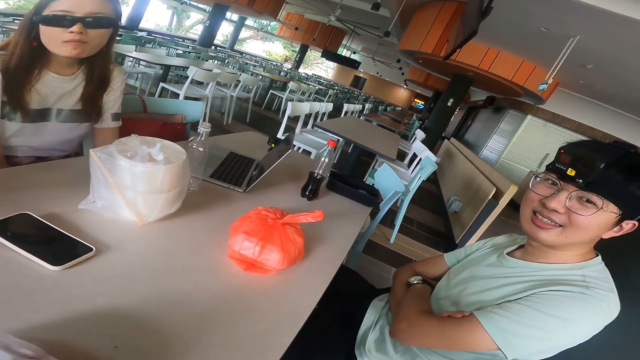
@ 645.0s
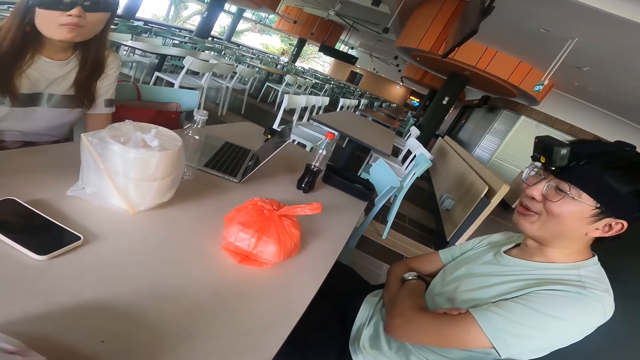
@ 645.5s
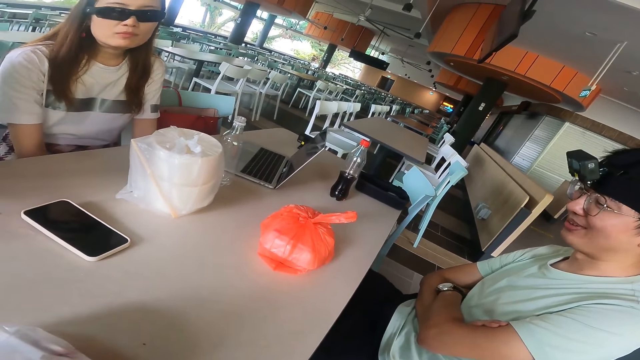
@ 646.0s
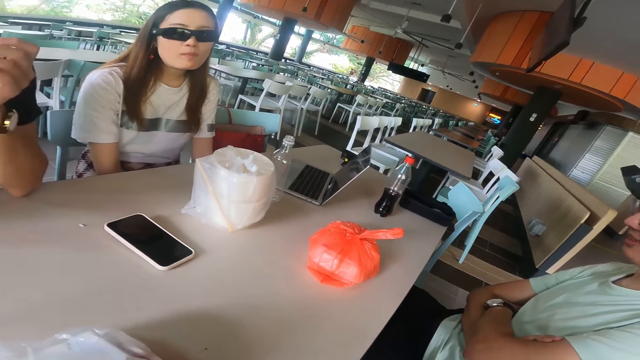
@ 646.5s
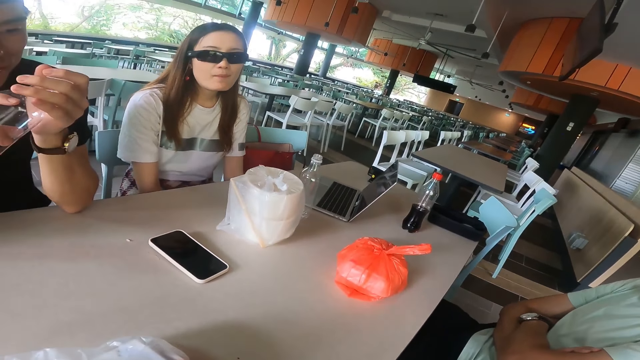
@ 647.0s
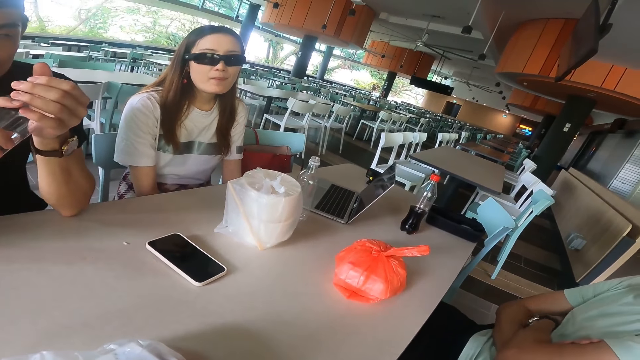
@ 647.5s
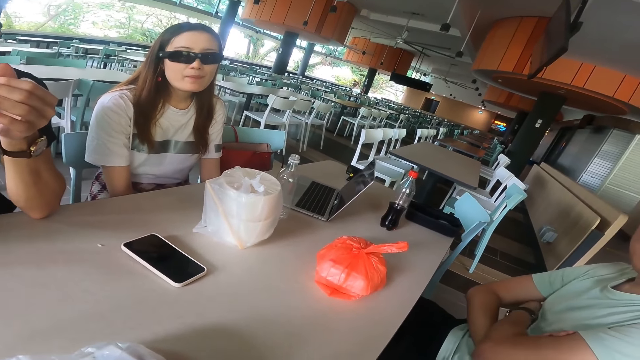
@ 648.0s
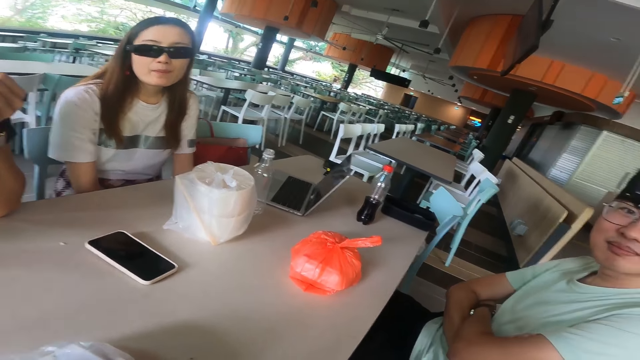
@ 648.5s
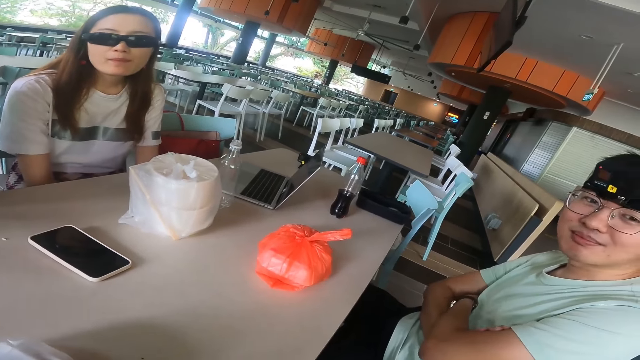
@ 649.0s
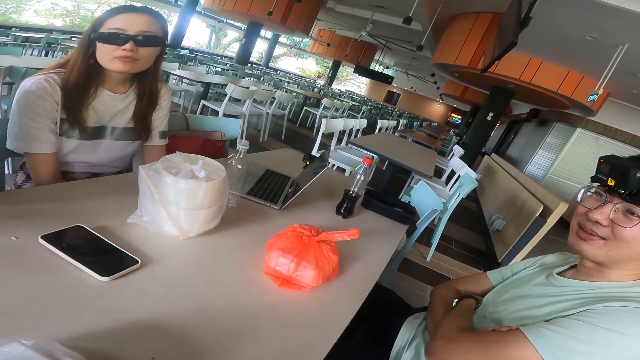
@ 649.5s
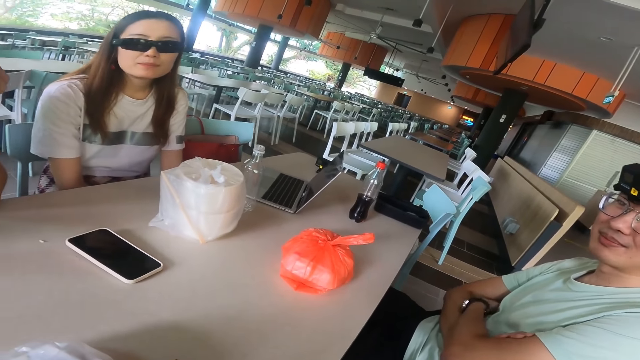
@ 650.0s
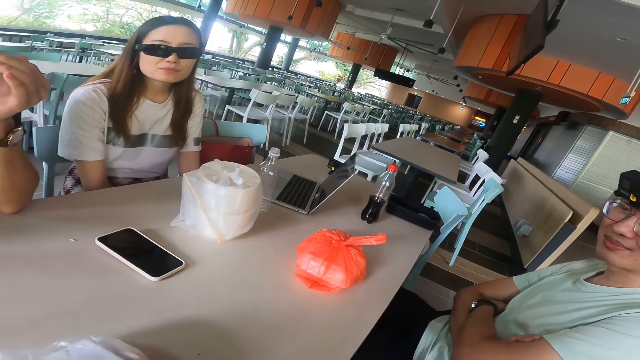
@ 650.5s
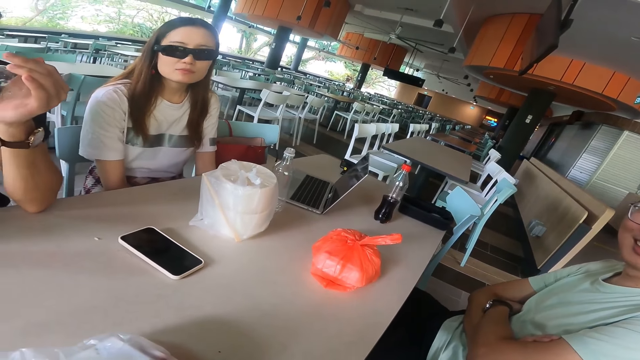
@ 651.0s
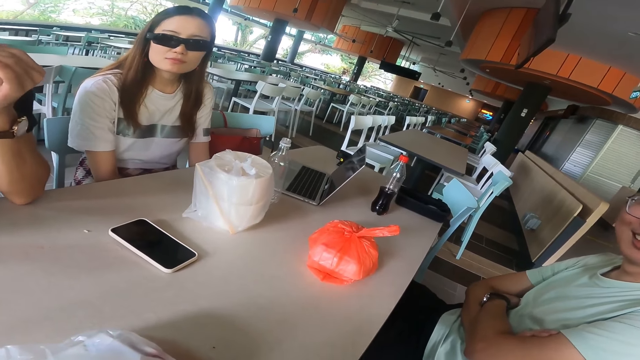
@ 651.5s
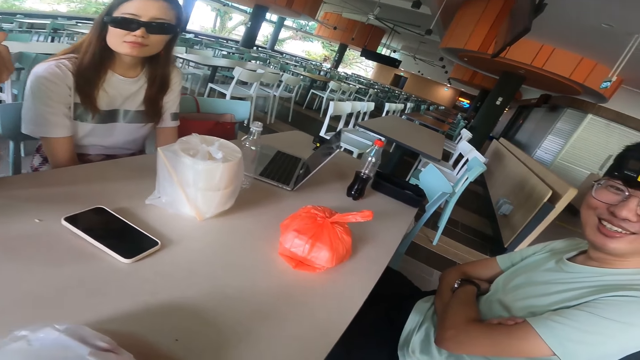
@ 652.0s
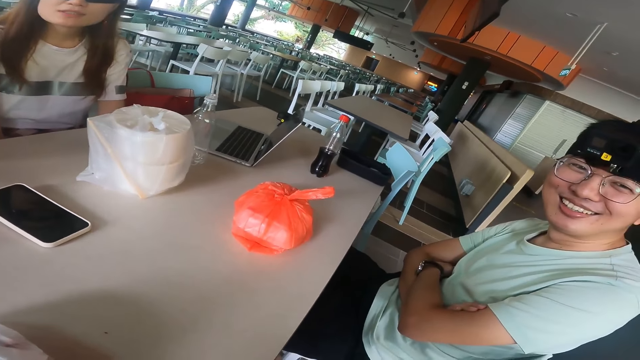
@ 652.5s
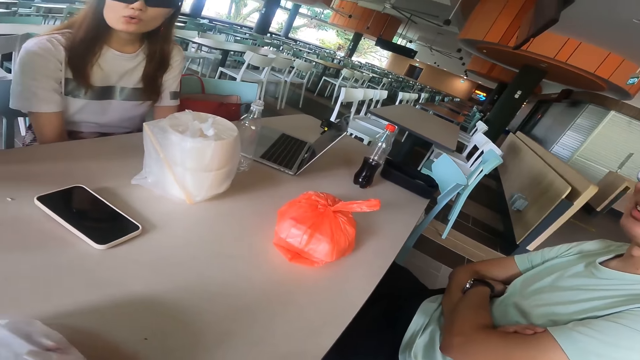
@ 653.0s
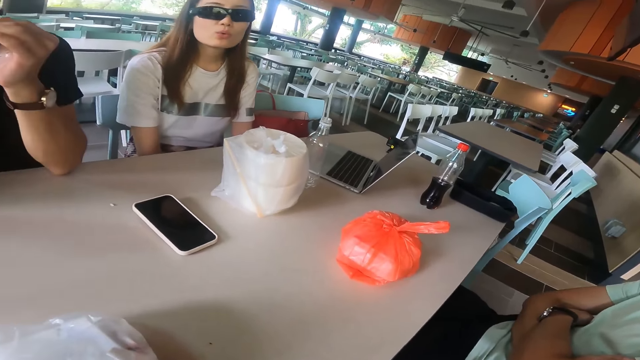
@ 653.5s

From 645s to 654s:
A man gestures with the head.

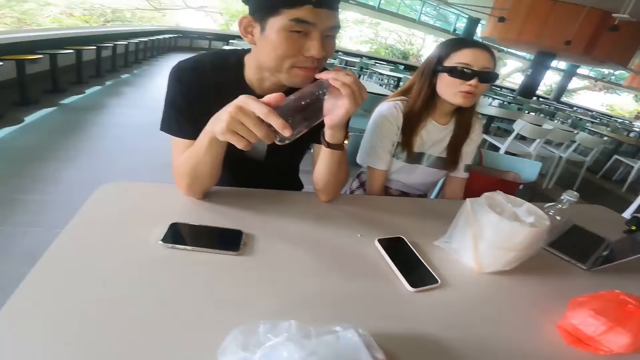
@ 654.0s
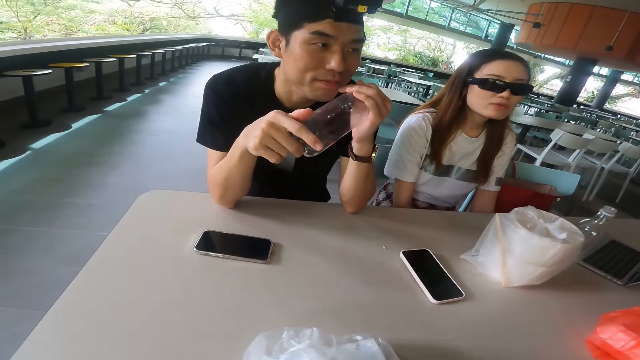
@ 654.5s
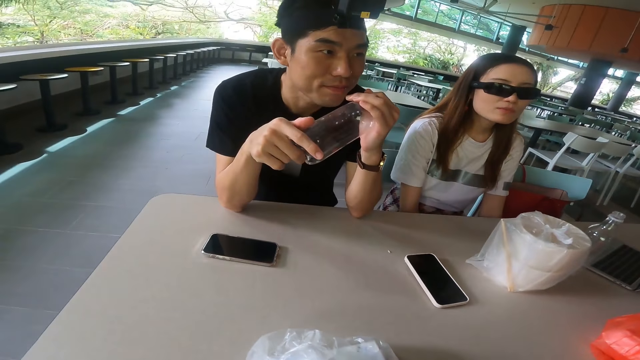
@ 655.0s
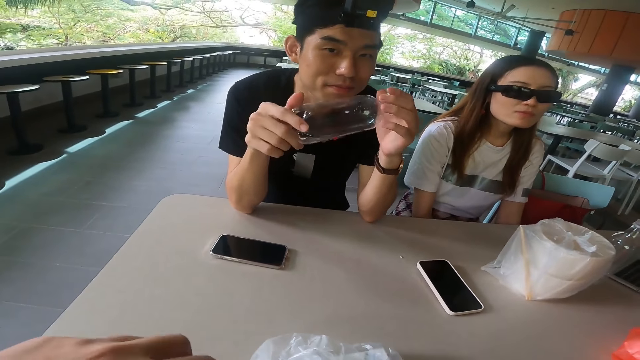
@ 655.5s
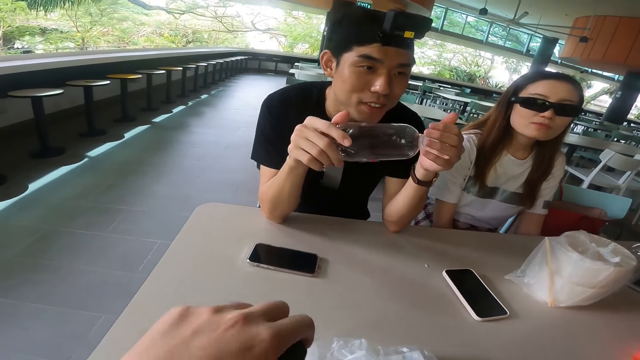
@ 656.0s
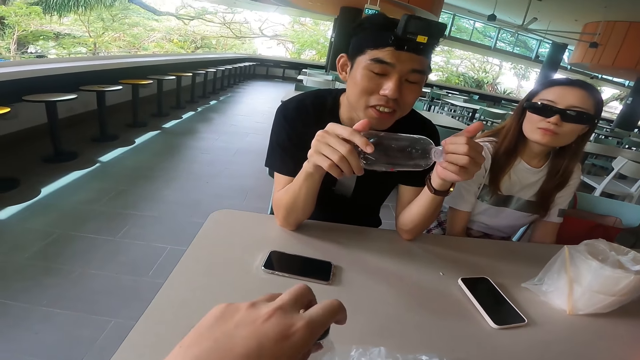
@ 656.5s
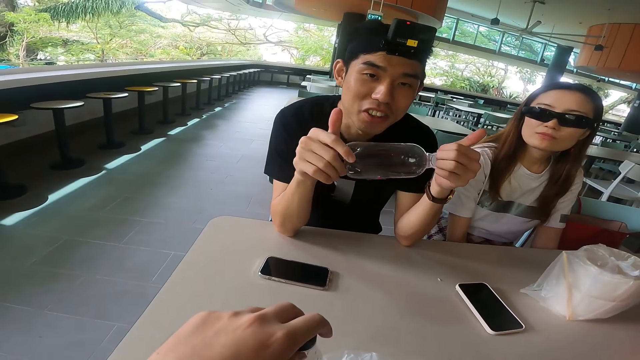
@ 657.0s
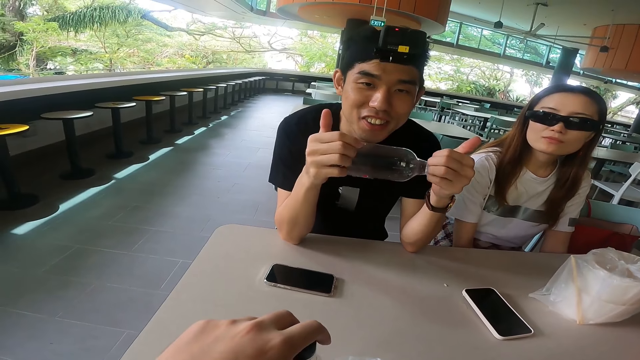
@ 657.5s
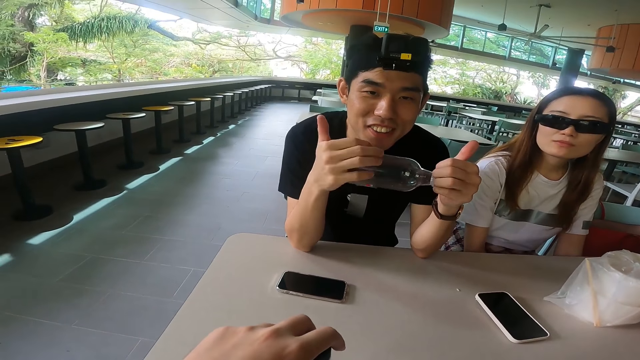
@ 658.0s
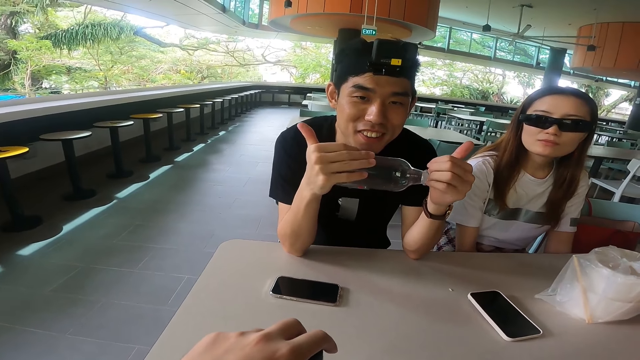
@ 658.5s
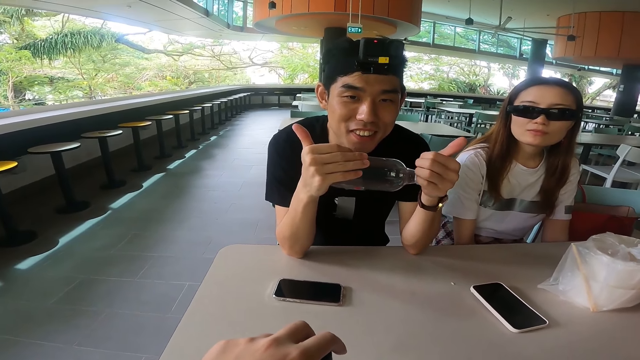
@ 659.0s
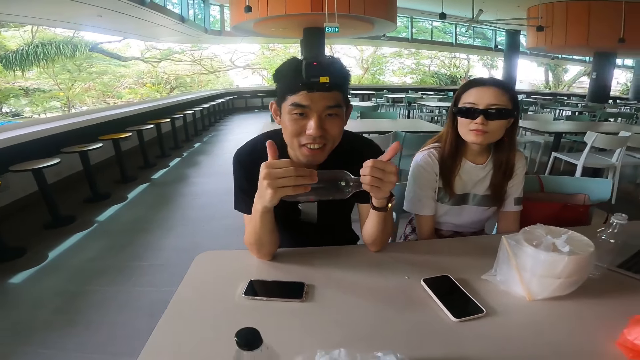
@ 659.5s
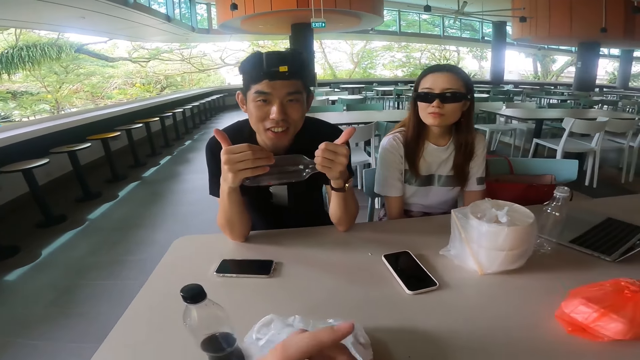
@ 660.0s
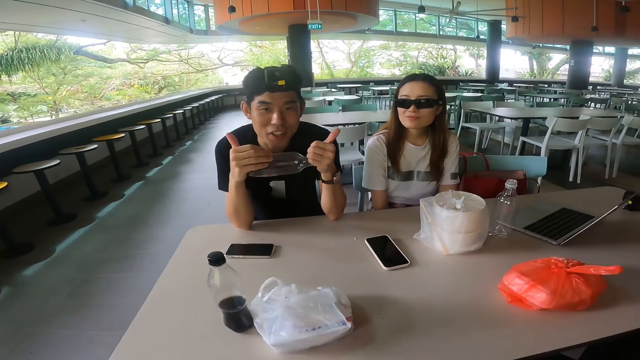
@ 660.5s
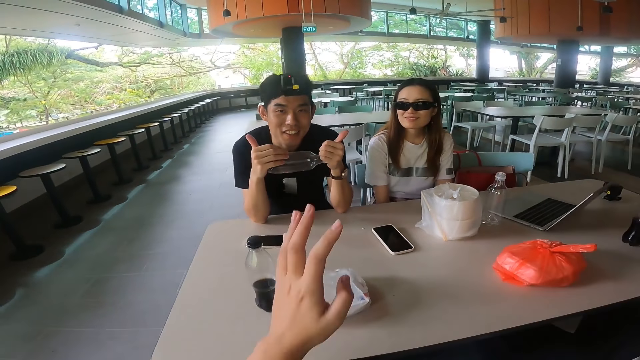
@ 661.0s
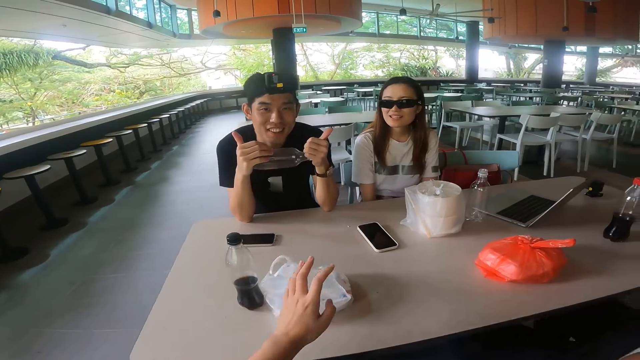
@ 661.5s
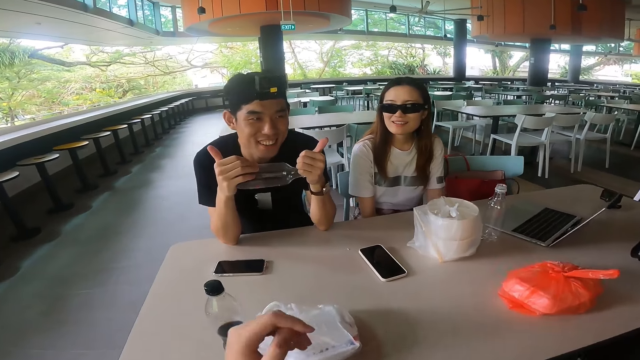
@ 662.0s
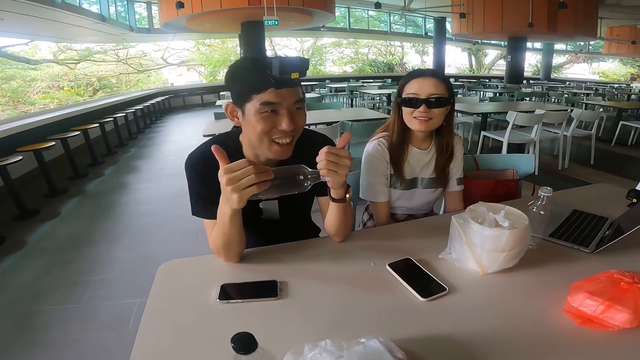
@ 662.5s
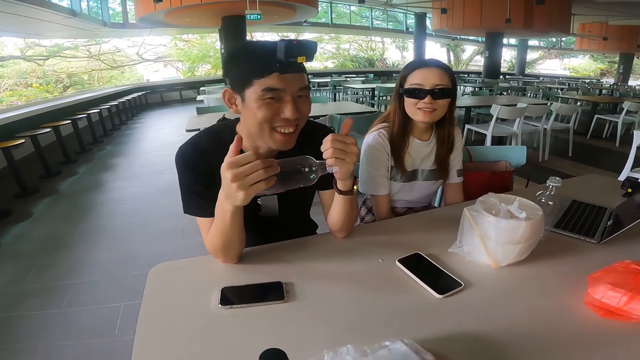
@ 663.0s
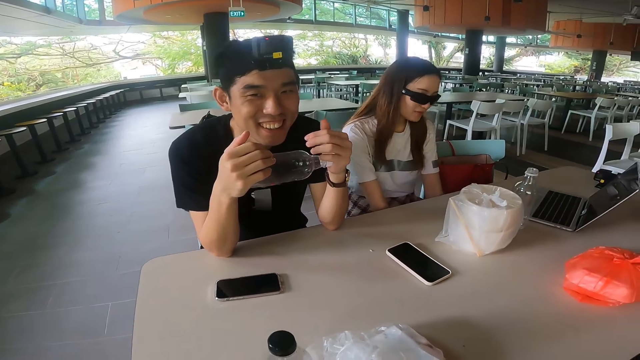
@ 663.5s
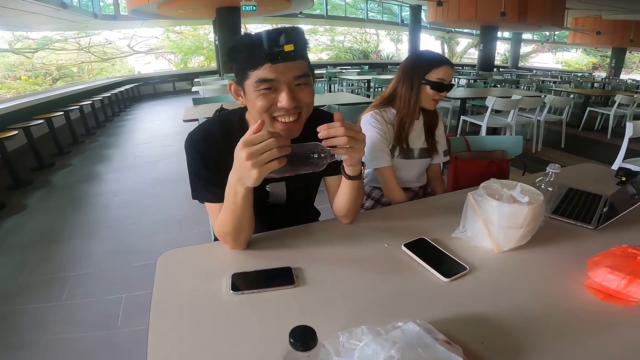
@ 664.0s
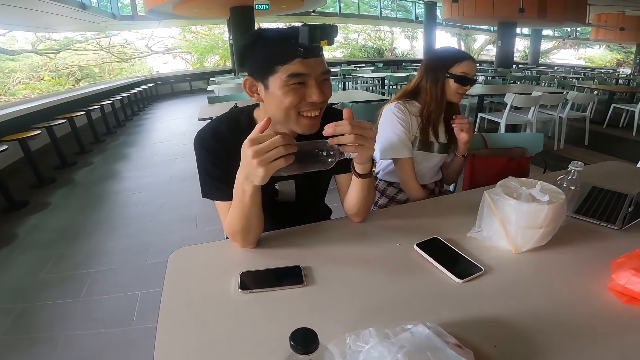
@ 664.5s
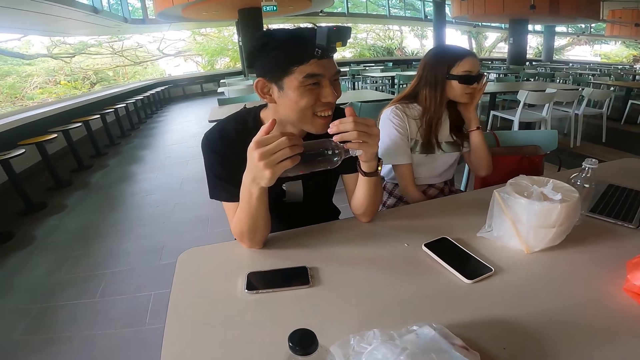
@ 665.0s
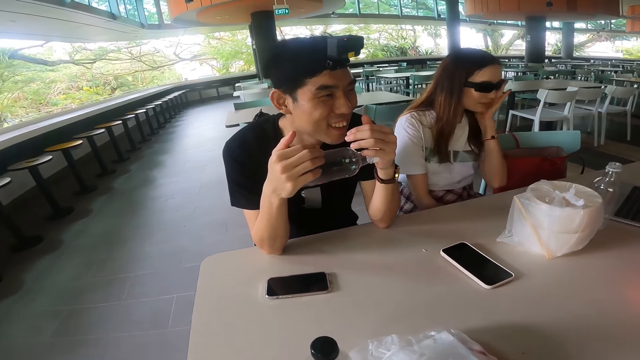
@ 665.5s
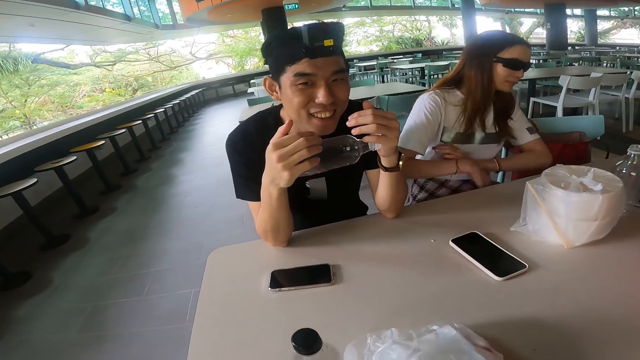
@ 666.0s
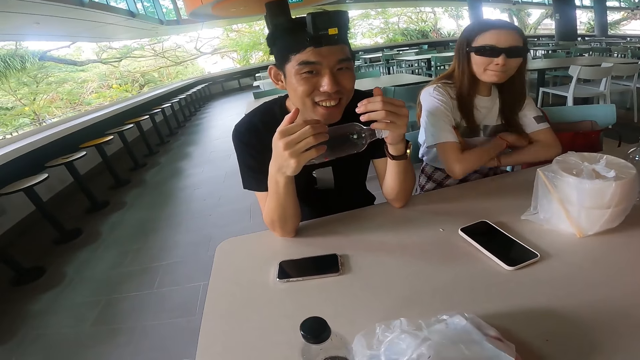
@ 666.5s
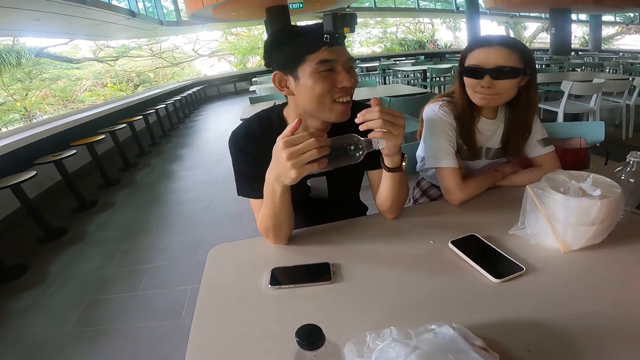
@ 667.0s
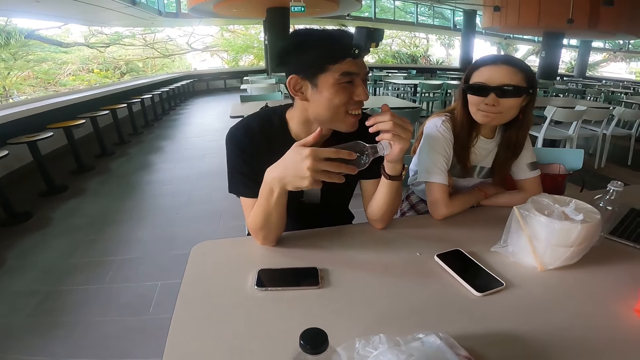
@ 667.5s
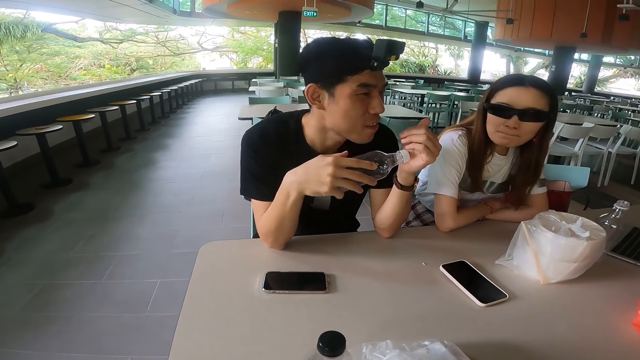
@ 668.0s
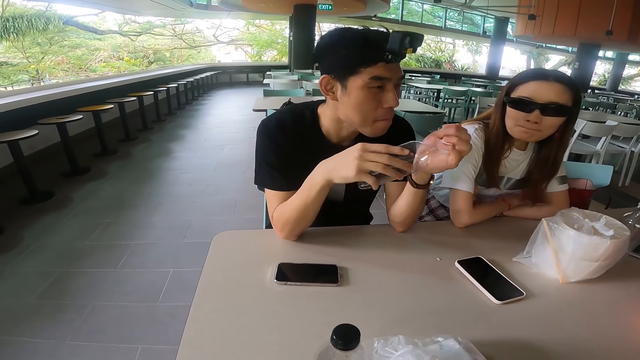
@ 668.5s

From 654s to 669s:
A man adjusts the bottle. The camera wearer adjusts a soda bottle on the table. They gesture with a hand. A woman adjusts the camera on her head. She folds her hands. Another woman leans on the table.
